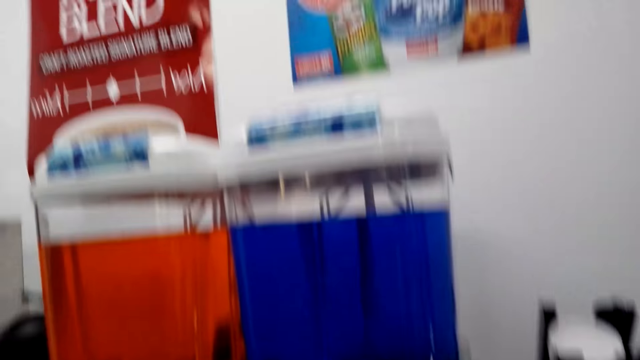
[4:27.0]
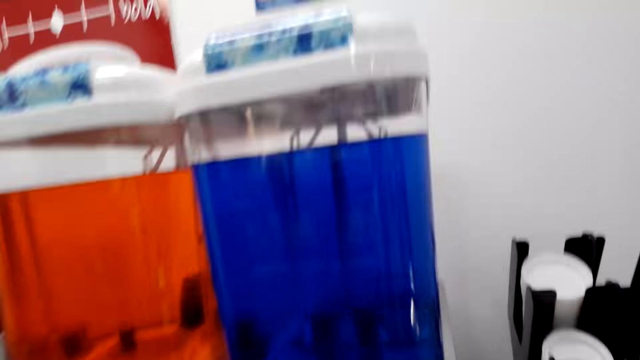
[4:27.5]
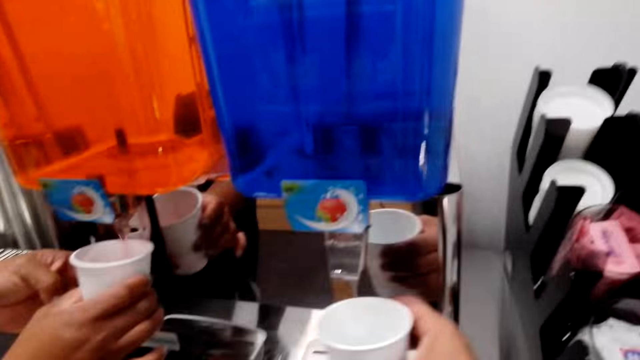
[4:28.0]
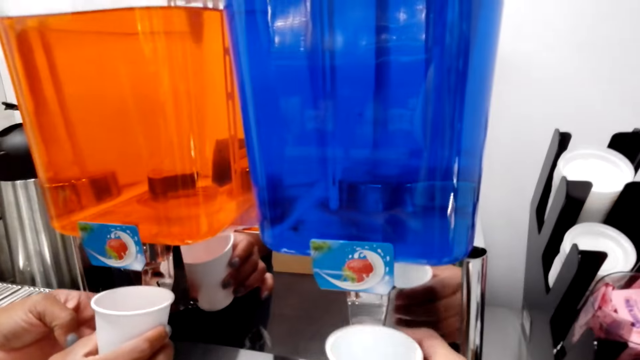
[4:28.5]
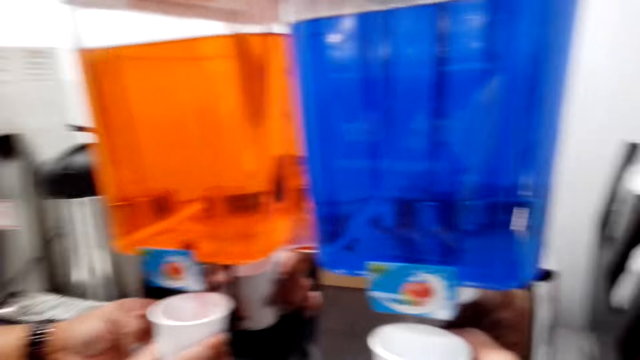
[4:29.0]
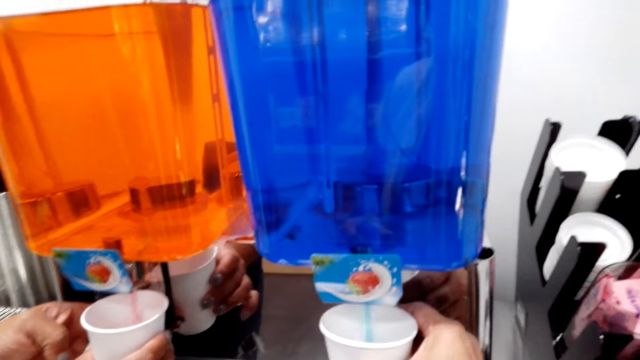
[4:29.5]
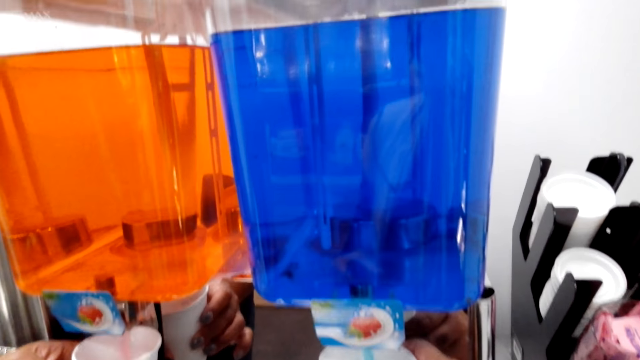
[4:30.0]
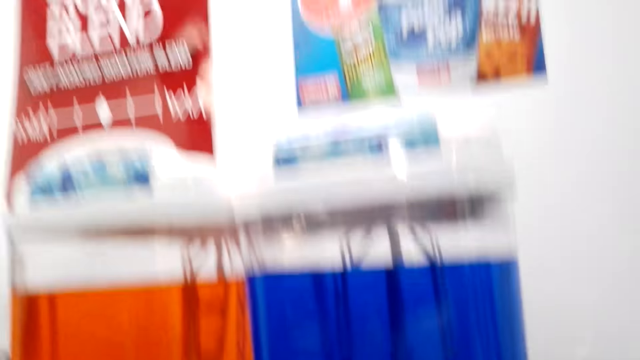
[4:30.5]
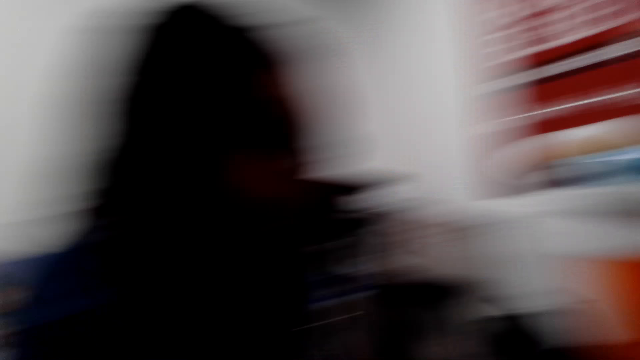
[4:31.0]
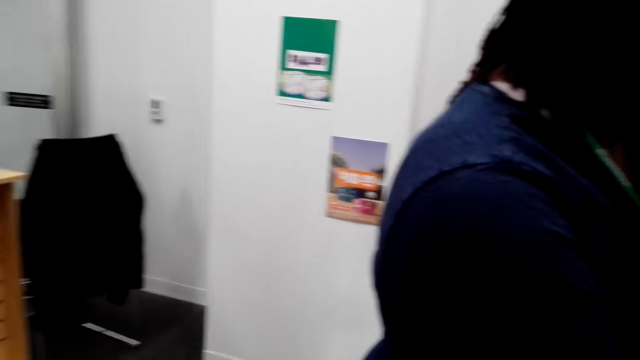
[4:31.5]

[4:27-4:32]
The camera wearer speaks to a woman. The woman speaks to the camera wearer.

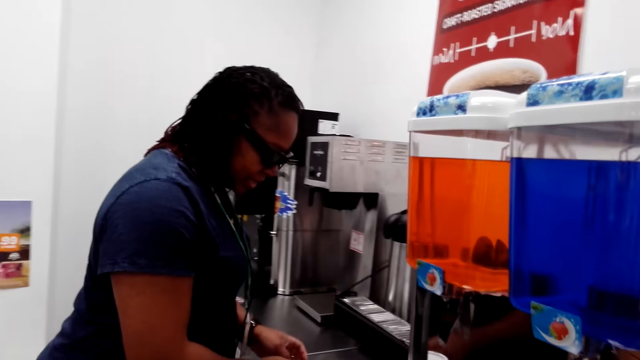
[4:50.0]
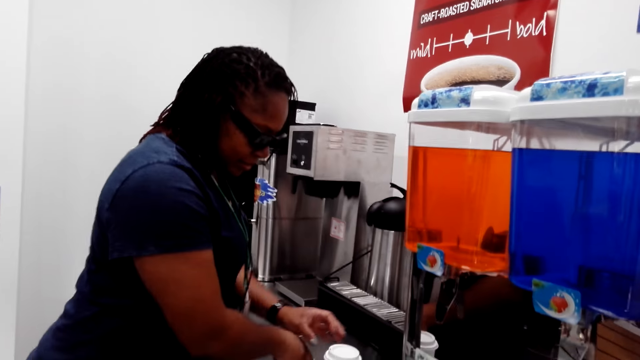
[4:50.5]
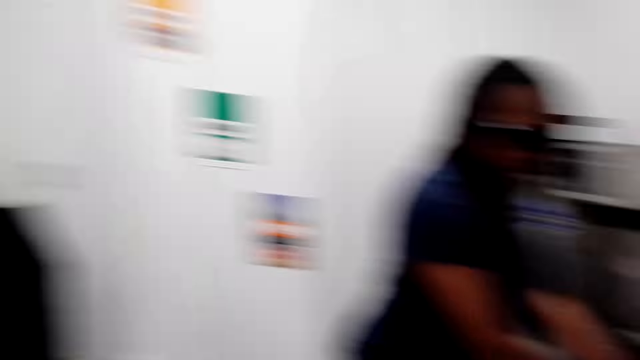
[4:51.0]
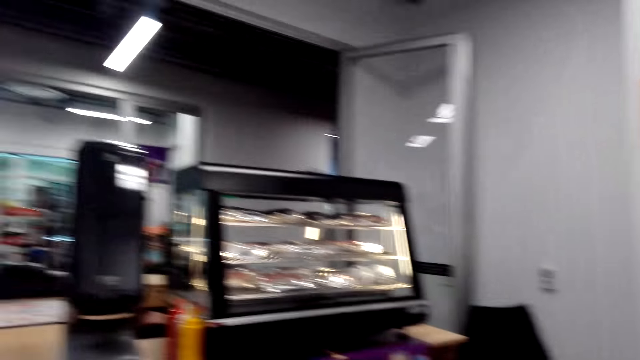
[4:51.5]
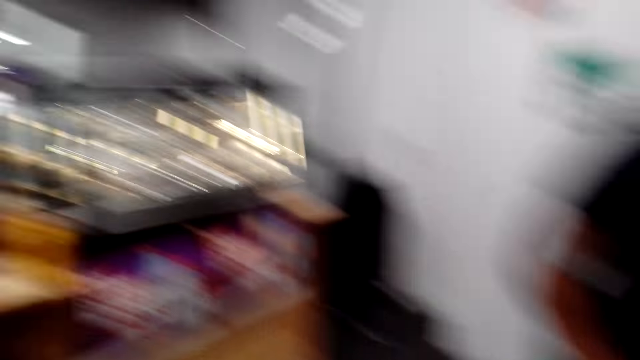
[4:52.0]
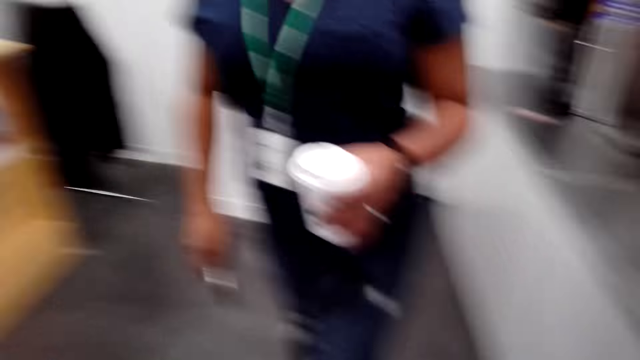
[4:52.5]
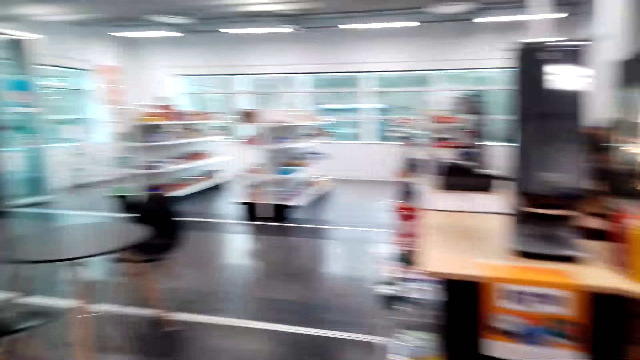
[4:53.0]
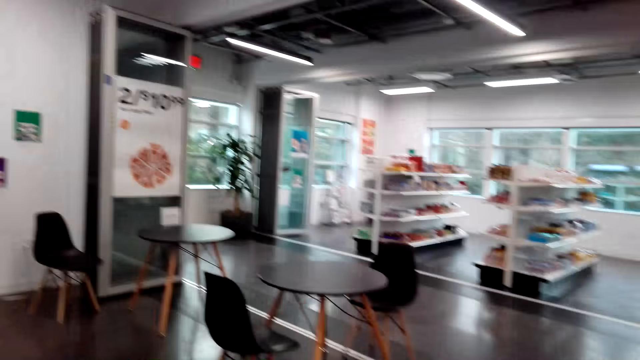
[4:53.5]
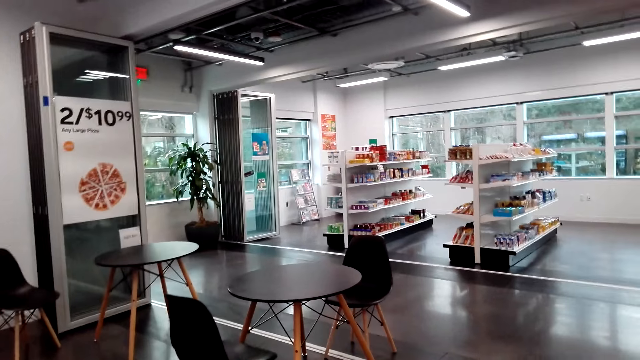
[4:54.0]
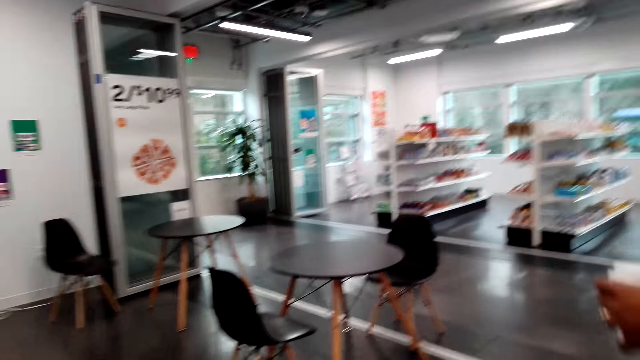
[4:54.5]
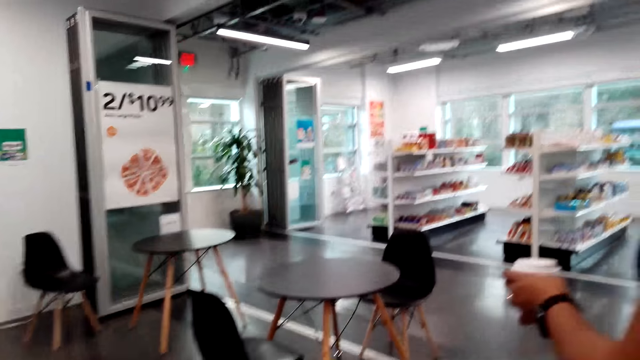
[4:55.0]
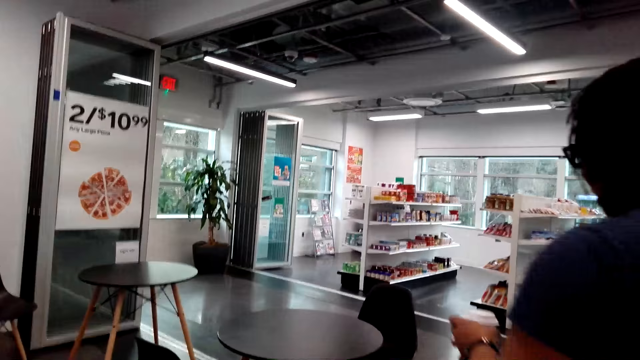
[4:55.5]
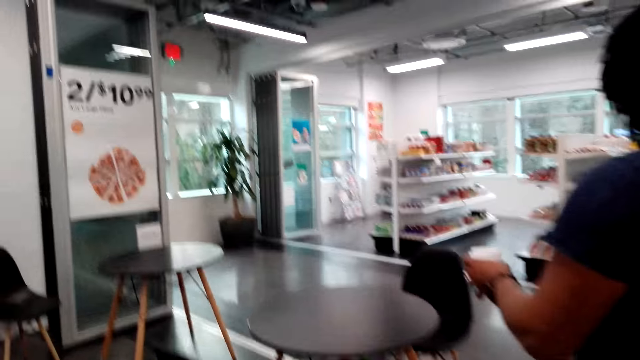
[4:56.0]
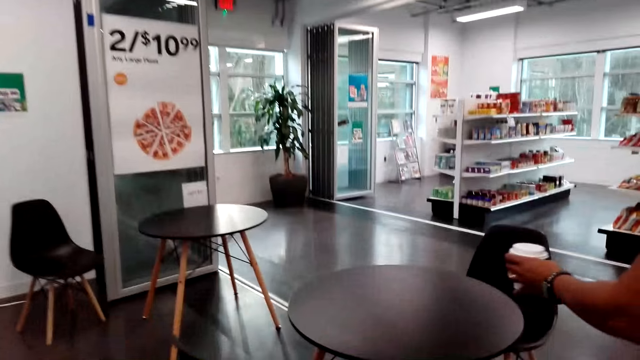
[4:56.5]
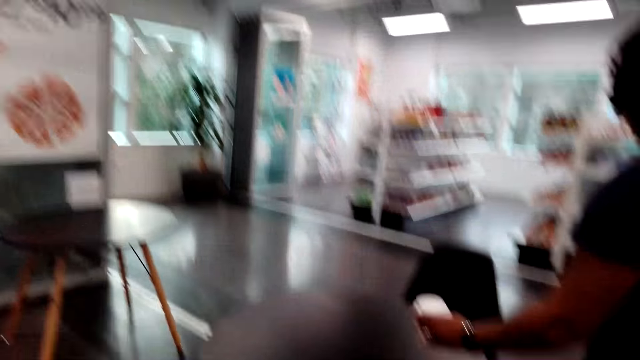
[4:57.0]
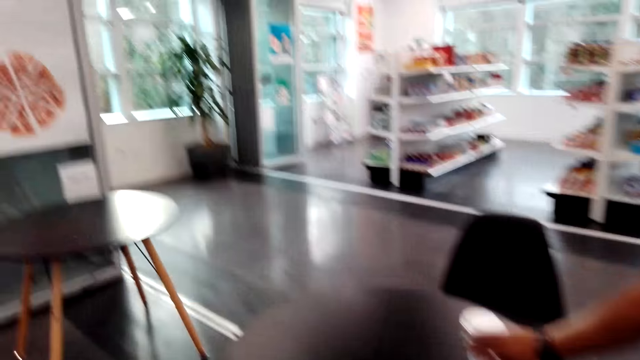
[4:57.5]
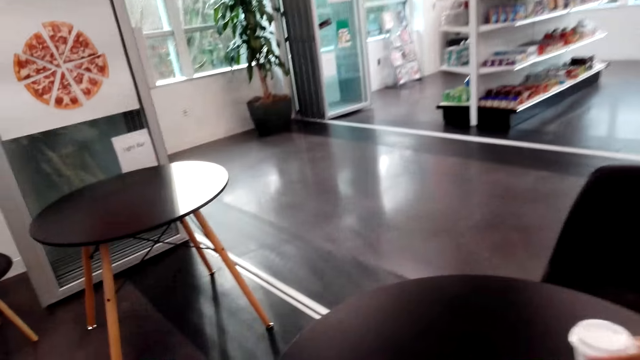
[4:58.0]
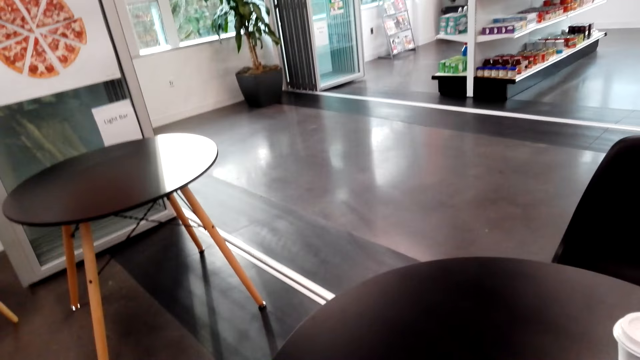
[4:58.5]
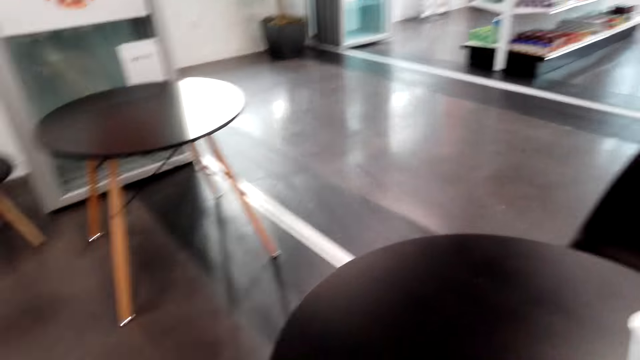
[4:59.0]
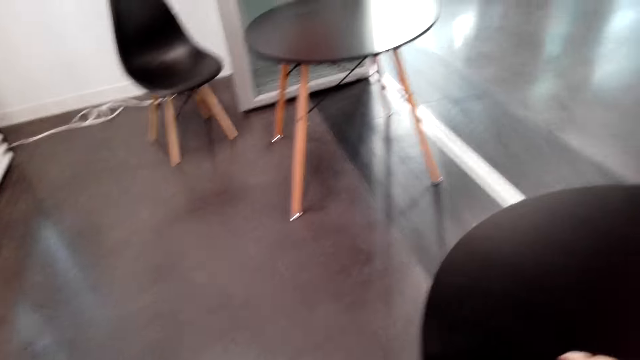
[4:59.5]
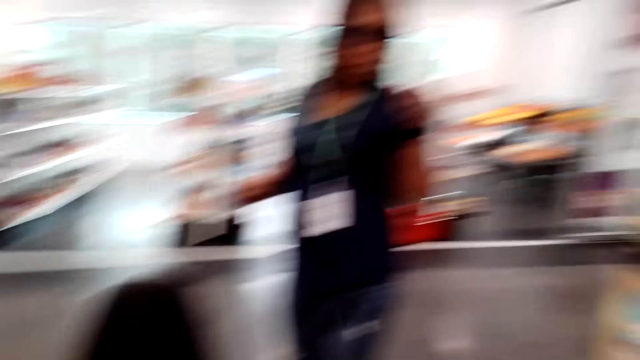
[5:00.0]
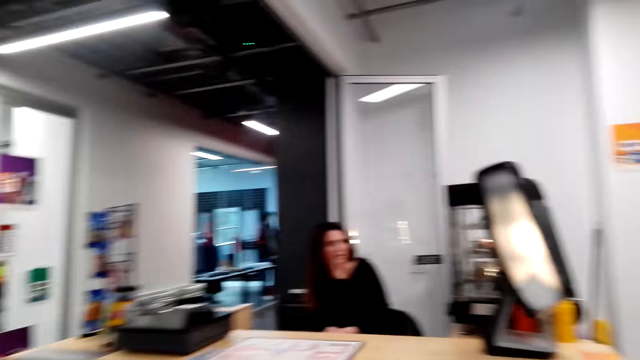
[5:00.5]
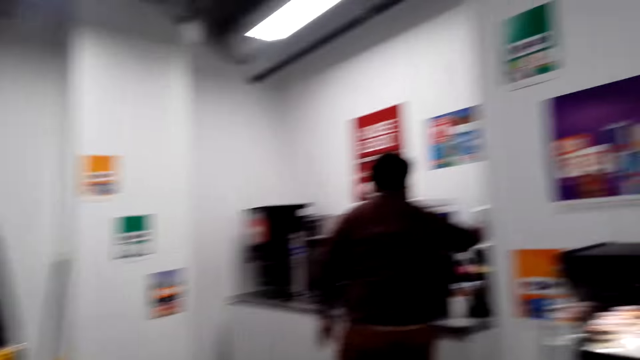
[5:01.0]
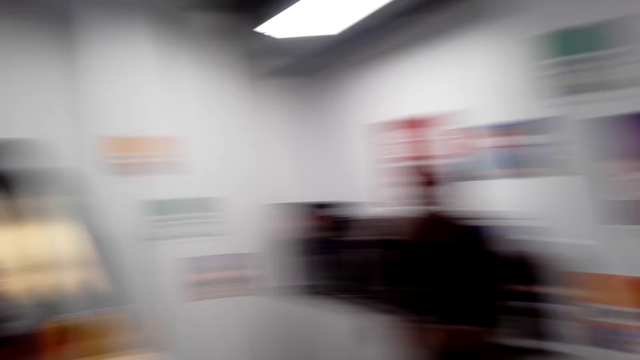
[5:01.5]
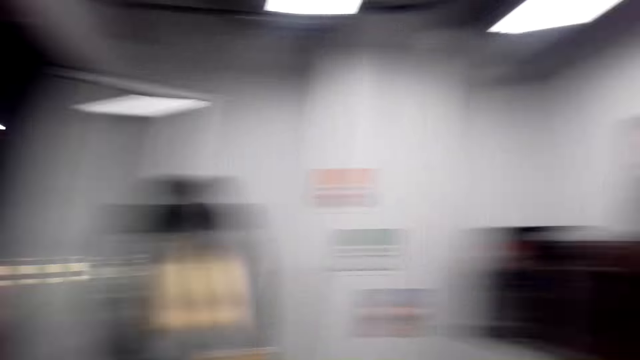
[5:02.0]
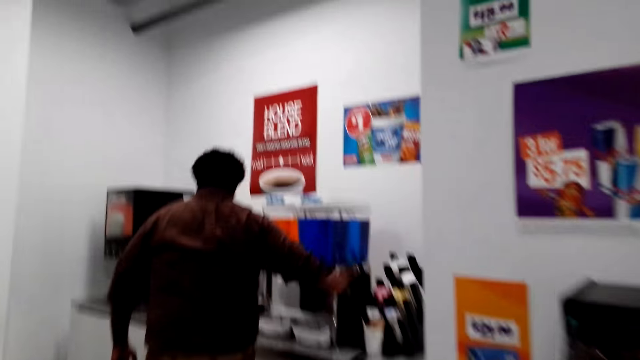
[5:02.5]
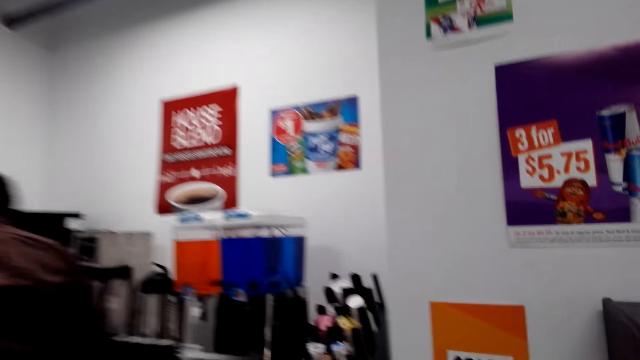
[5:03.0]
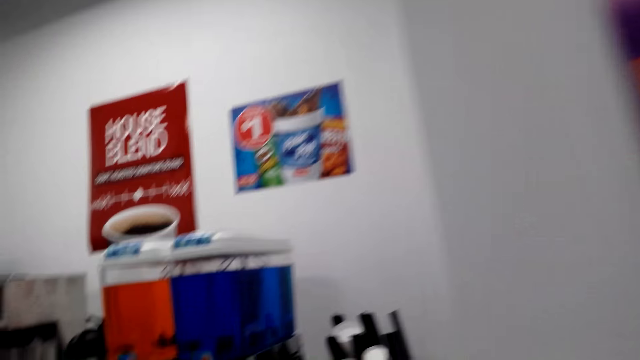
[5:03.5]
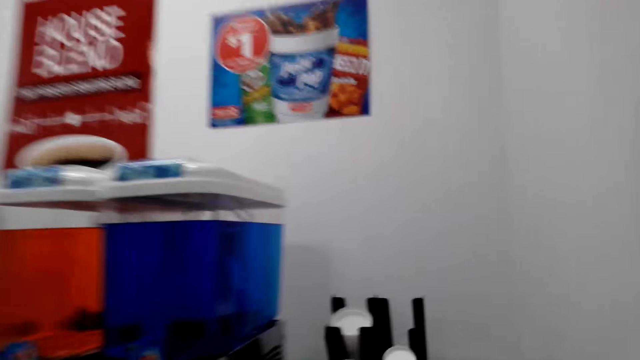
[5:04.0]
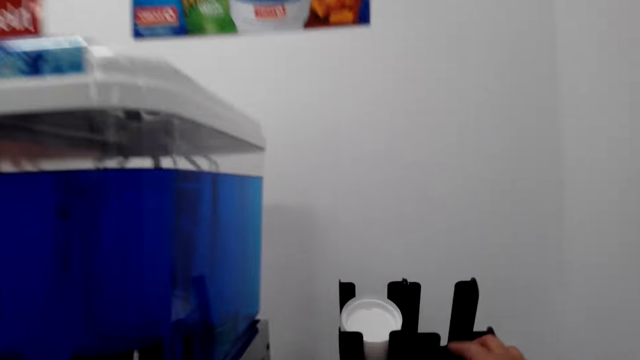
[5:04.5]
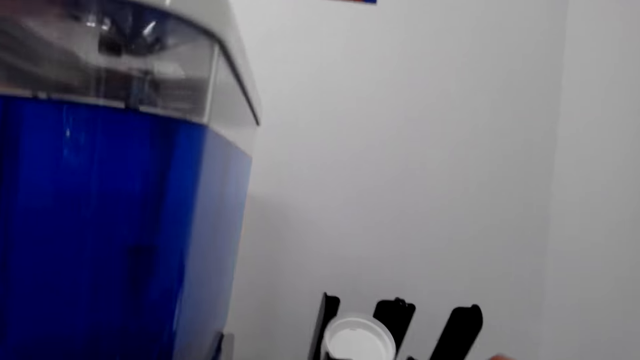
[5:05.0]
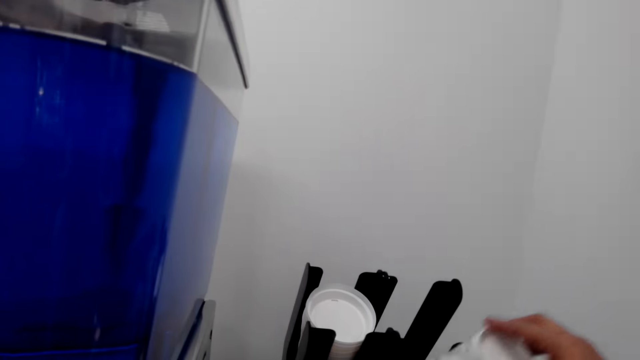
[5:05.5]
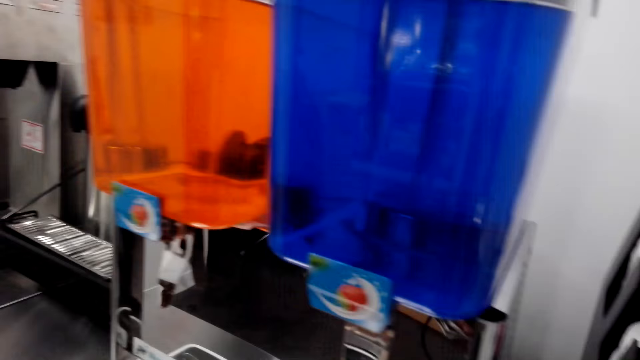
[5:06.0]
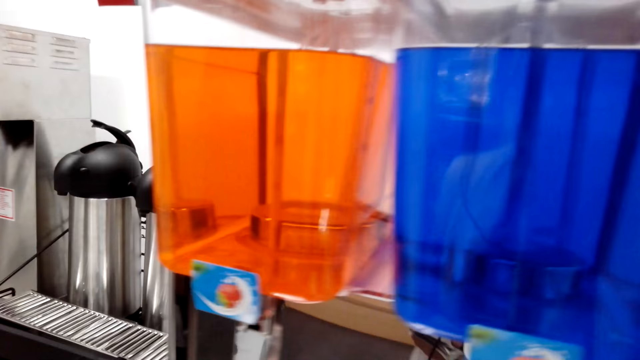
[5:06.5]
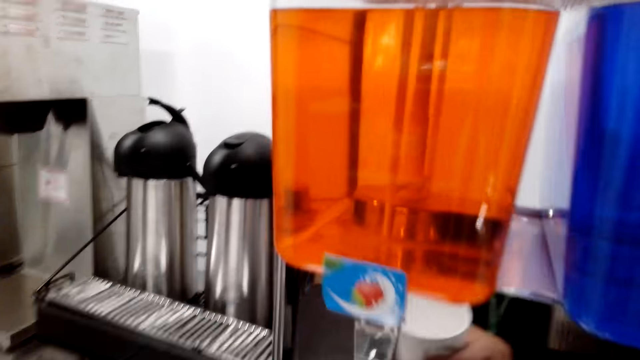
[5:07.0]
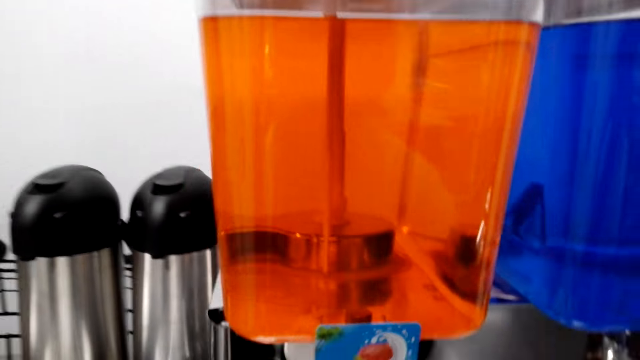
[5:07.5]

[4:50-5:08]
A woman speaks. The camera wearer walks beside another woman. The other woman places the disposable plastic cup of juice on the table and talks with a cashier. The camera wearer looks around the supermarket. They walk. They speak to the other woman. They pick up a cup.
